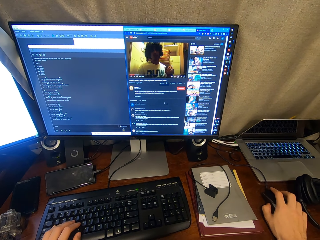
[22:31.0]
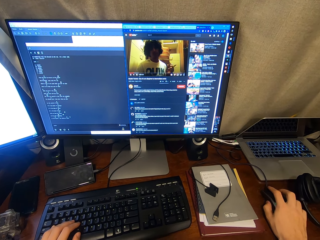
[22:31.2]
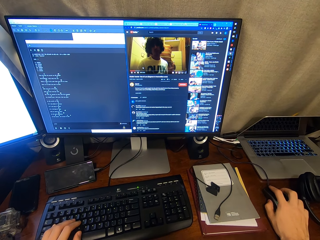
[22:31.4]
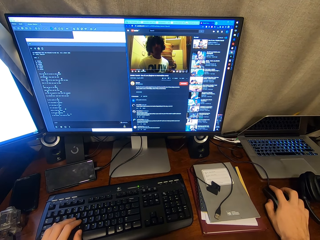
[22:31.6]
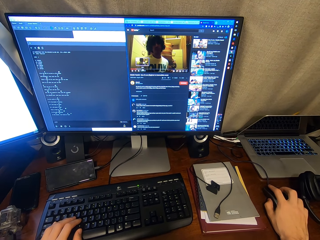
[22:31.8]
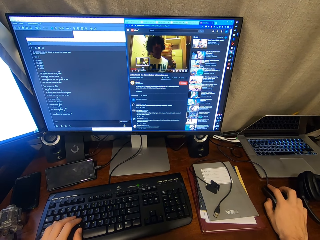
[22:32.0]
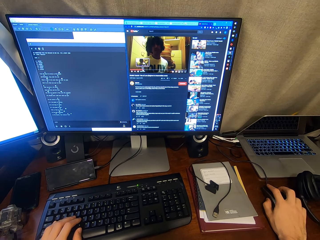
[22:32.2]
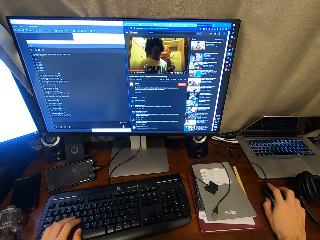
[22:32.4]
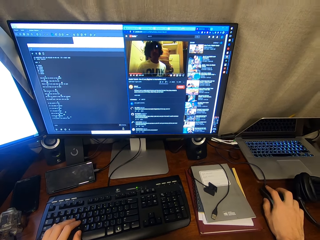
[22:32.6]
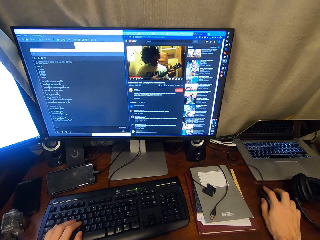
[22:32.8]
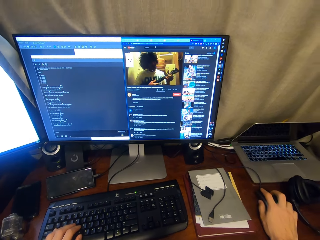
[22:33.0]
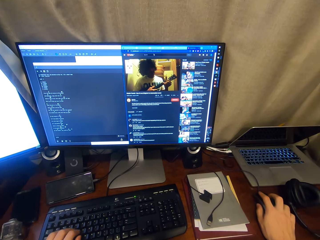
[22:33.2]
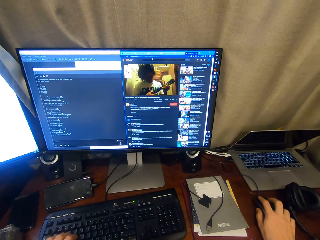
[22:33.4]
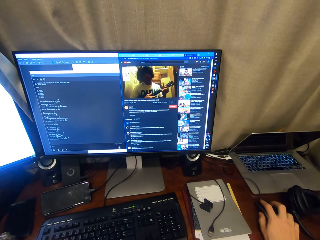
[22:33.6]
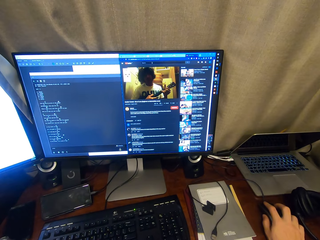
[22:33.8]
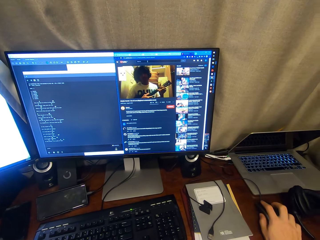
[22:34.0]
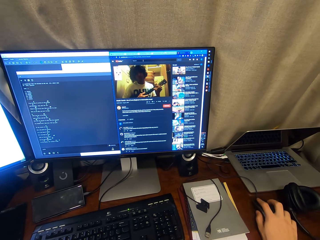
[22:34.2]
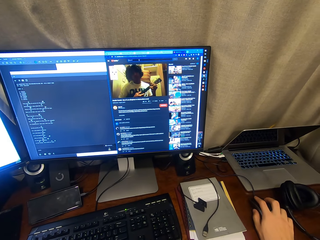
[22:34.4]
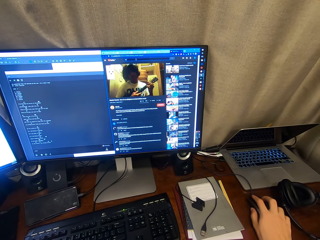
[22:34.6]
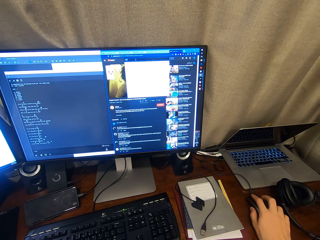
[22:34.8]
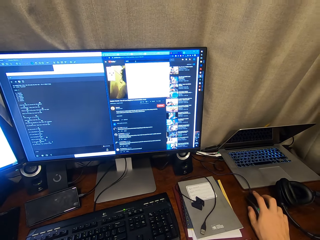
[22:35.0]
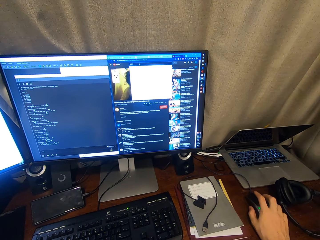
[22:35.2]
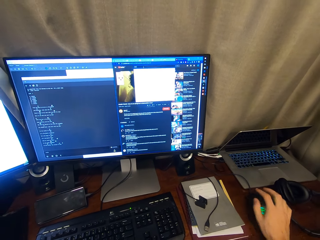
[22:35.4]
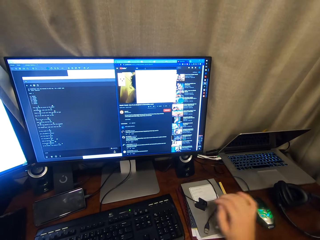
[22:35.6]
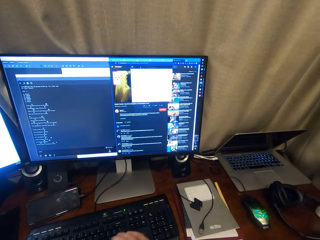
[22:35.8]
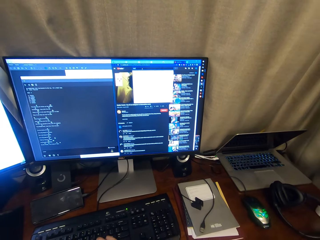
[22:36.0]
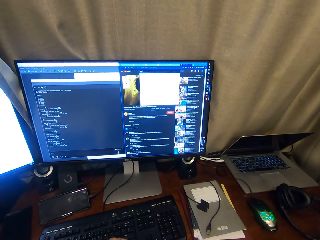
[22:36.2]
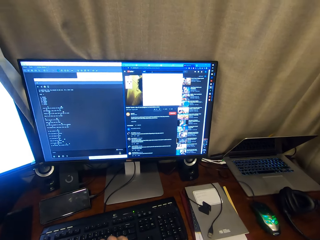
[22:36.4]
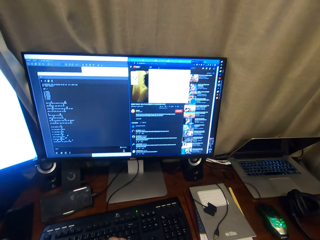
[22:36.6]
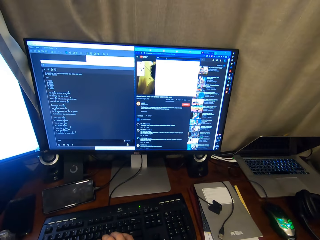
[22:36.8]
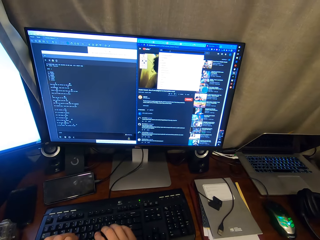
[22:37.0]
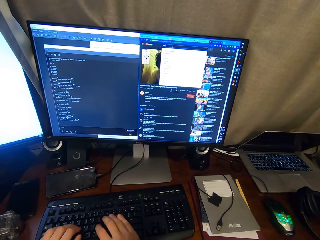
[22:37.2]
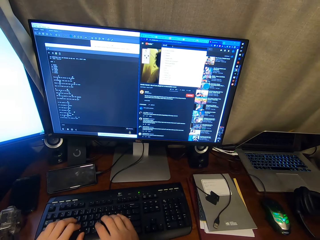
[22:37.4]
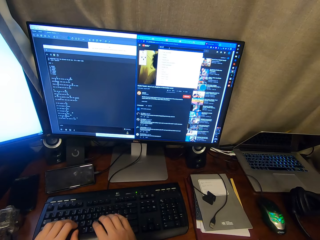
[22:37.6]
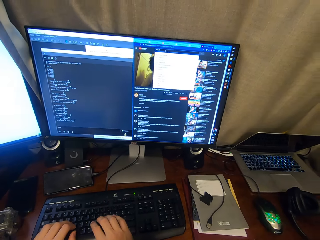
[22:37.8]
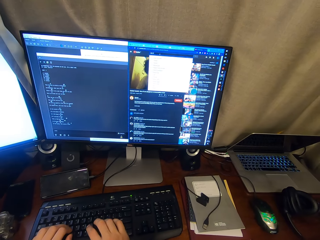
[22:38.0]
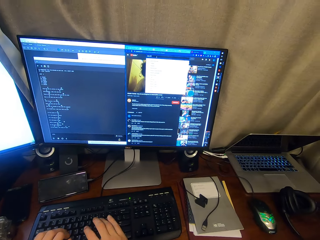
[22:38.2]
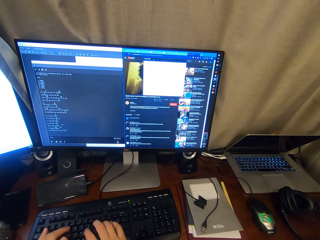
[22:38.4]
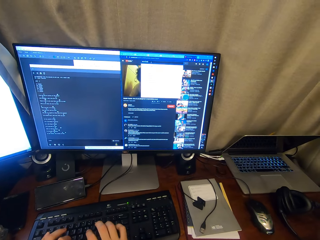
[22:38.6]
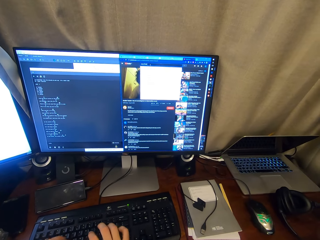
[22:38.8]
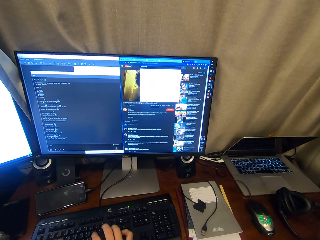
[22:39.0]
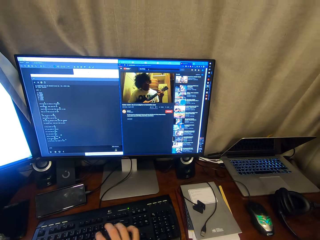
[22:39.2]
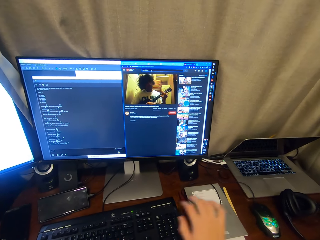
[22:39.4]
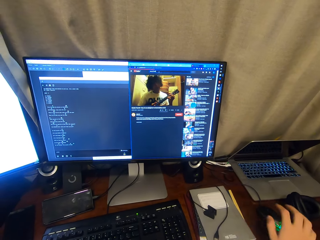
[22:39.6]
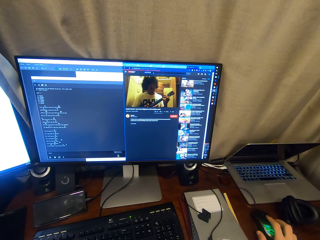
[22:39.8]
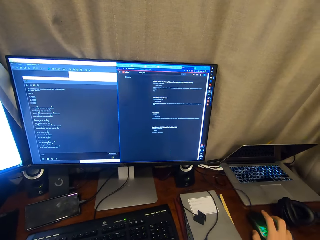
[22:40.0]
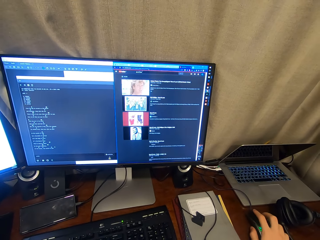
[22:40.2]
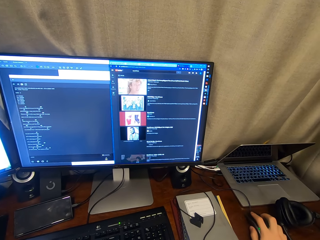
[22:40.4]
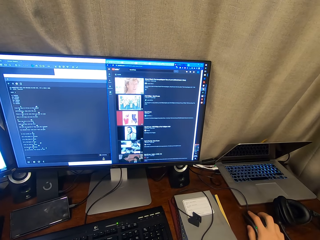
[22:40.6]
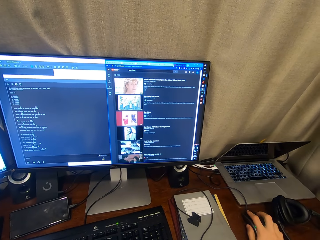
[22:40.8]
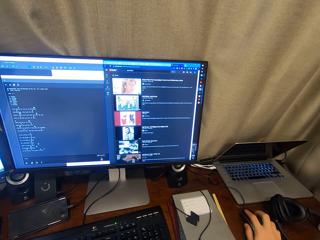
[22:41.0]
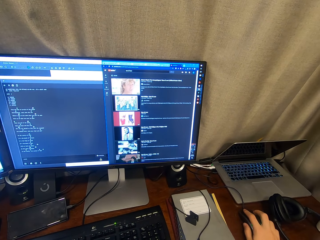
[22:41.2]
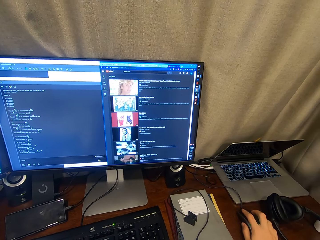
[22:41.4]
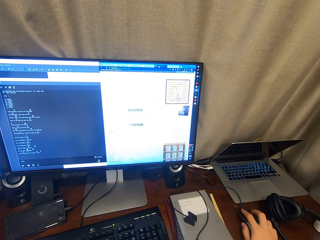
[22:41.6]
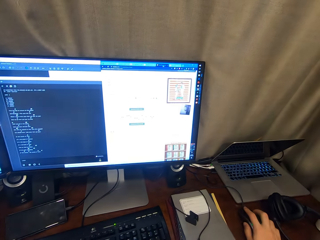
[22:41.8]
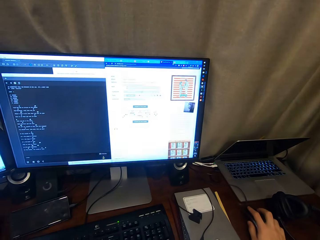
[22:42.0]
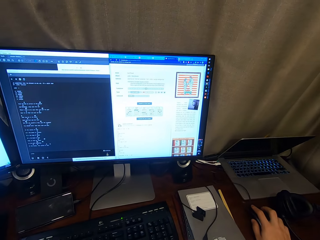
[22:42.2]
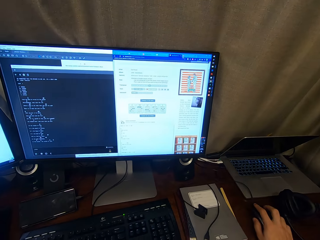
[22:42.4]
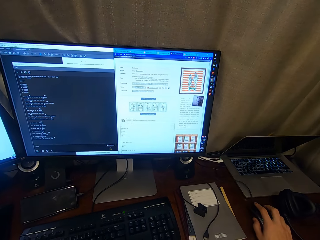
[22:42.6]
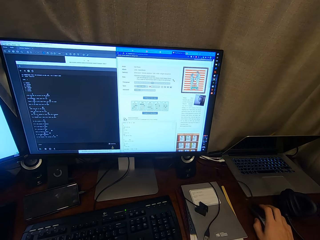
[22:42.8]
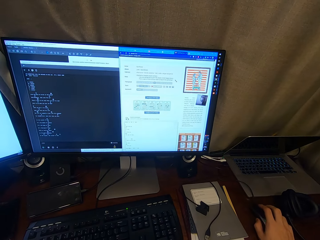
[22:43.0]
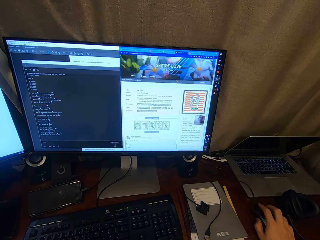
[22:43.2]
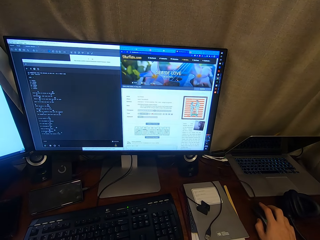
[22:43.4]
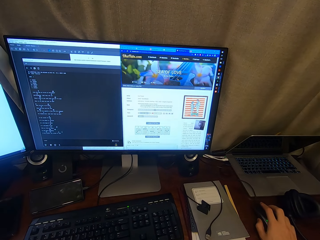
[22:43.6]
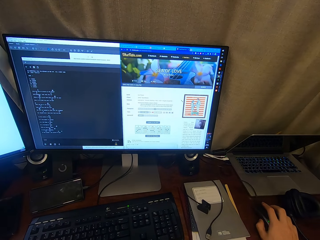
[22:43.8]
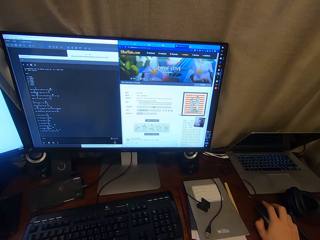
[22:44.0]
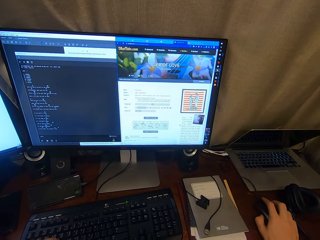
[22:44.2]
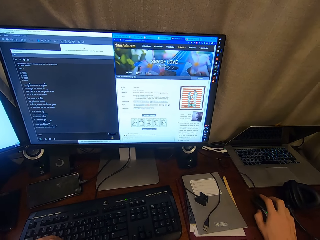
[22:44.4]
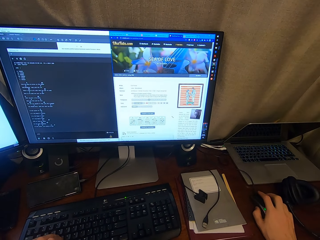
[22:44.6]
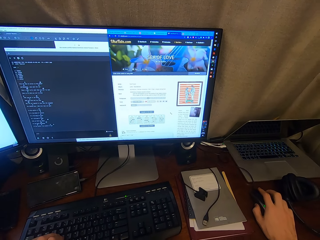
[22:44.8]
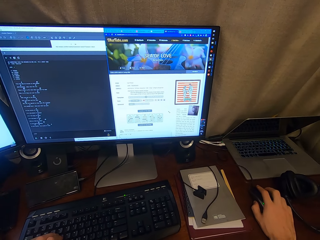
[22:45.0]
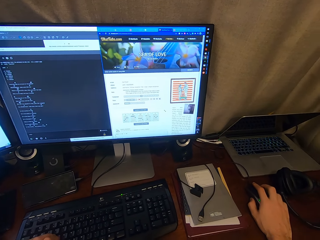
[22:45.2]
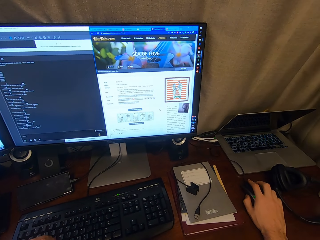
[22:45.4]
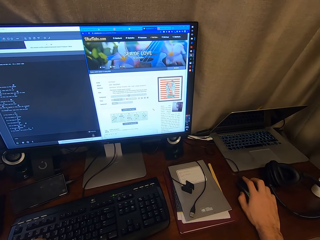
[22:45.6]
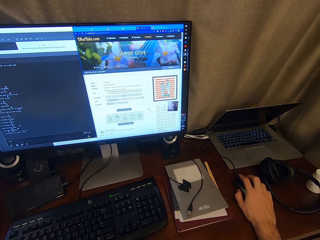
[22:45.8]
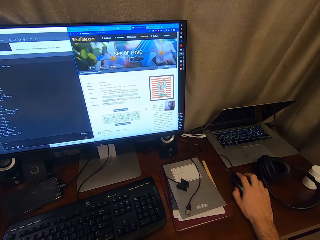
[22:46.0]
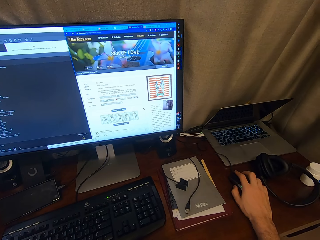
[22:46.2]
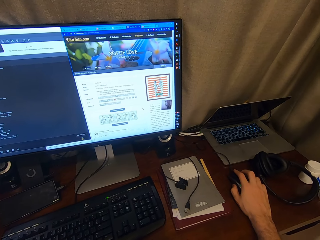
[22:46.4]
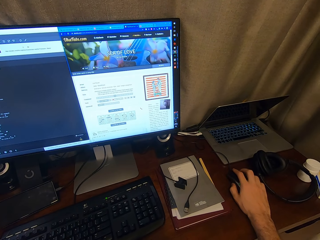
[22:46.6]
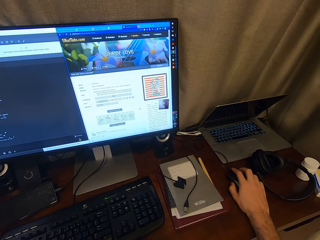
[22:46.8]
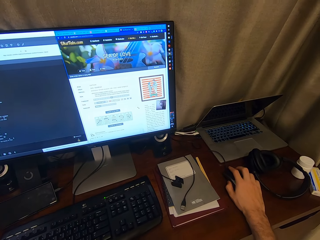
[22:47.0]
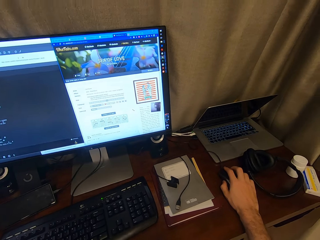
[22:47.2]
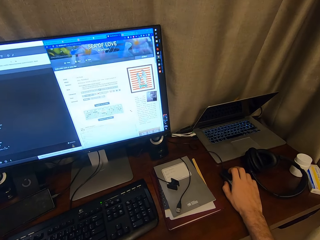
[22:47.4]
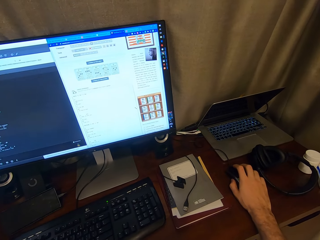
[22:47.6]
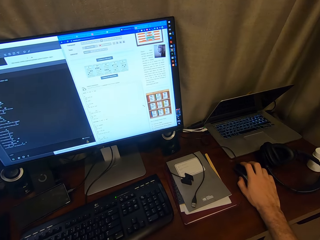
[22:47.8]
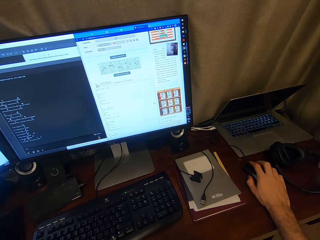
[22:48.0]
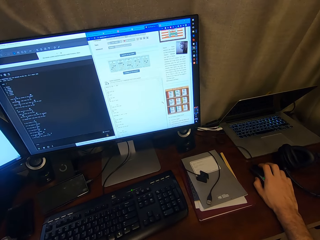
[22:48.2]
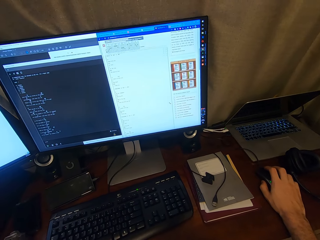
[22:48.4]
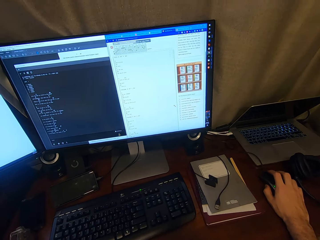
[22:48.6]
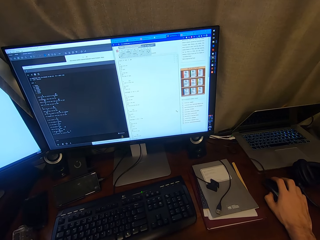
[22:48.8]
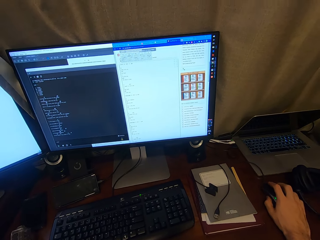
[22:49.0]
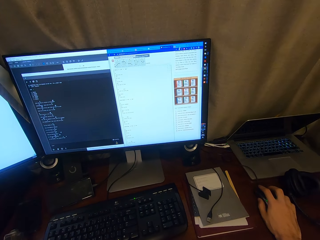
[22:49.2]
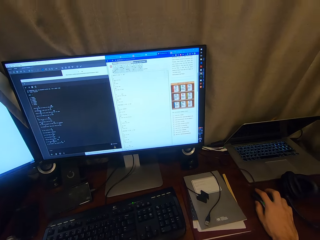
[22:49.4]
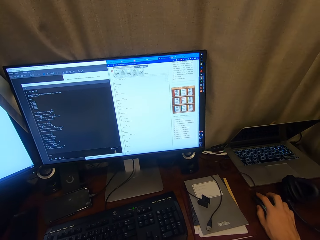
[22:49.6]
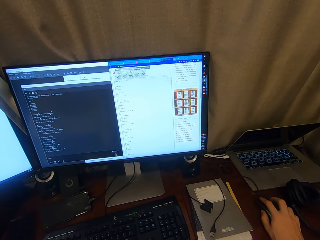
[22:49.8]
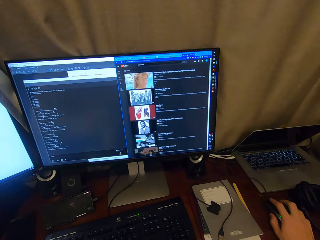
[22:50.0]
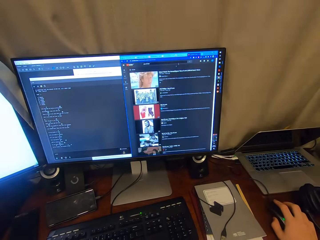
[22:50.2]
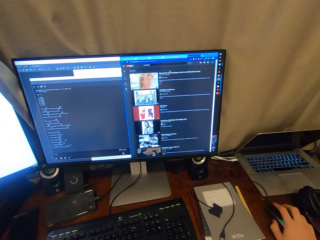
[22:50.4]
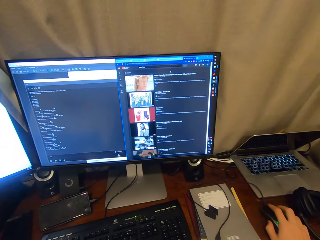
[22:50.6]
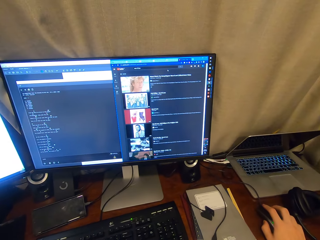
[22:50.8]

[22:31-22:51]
The camera wearer types on the keyboard with both hands. They control the computer with the mouse. They scroll the mouse, use the mouse and scroll the mouse. They scroll through the phone.

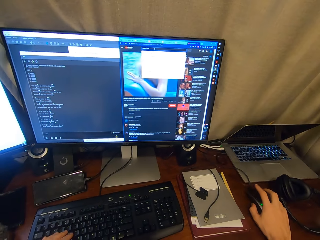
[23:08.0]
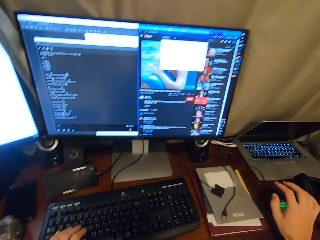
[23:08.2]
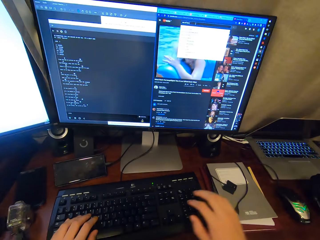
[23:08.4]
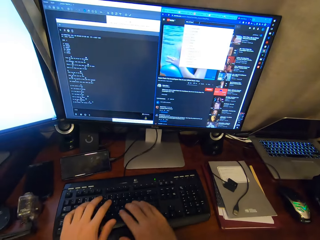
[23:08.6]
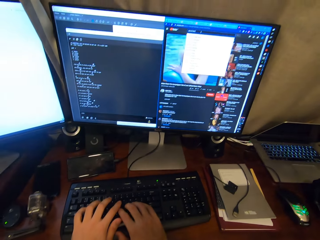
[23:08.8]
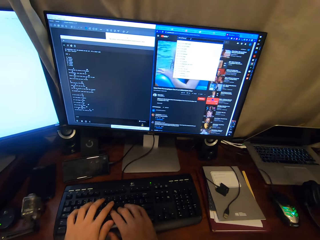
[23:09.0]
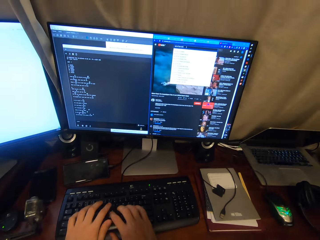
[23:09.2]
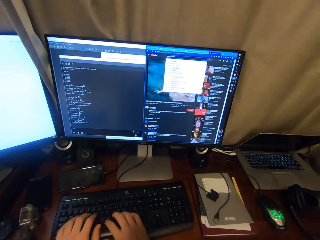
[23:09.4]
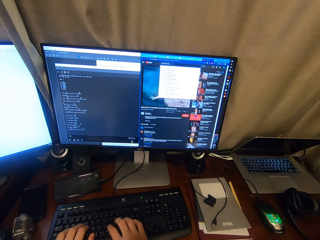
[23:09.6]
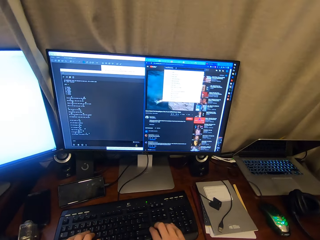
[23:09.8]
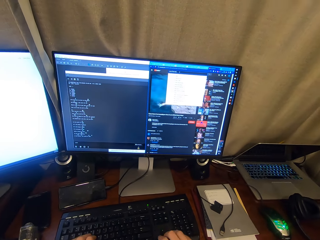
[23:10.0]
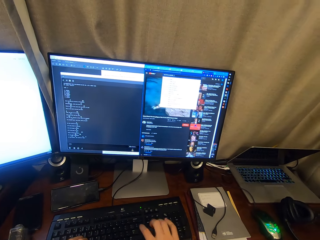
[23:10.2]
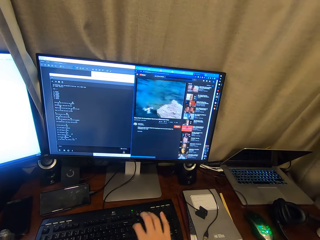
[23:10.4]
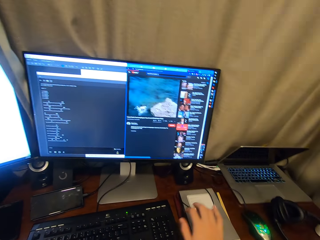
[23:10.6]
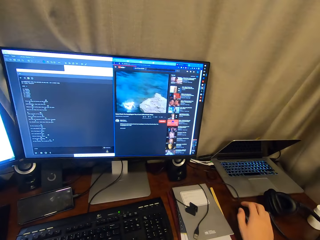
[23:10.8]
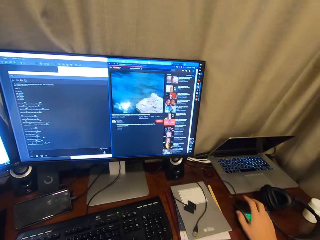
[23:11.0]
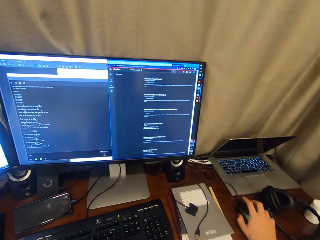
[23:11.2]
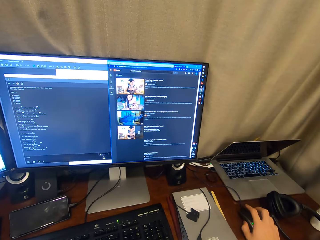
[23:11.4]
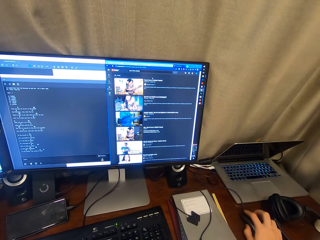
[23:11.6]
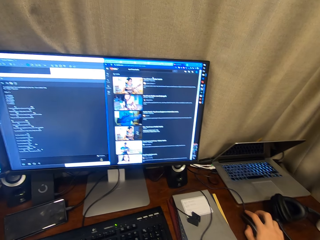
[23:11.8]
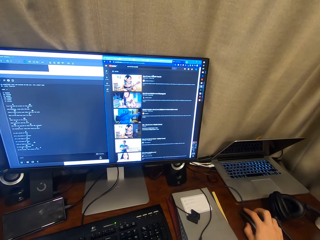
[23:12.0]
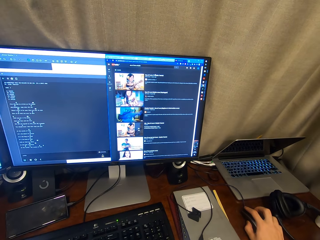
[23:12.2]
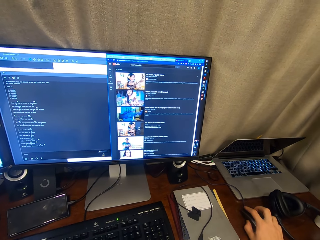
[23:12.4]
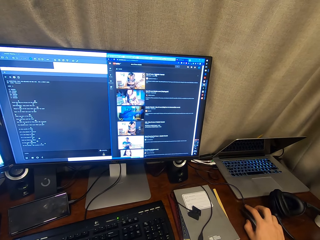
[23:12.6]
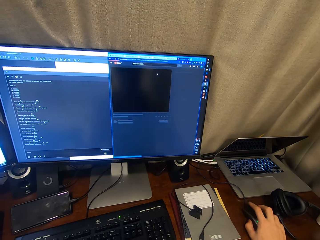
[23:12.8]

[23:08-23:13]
The camera wearer types on the keyboard. They control the mouse. They scroll through the phone.
